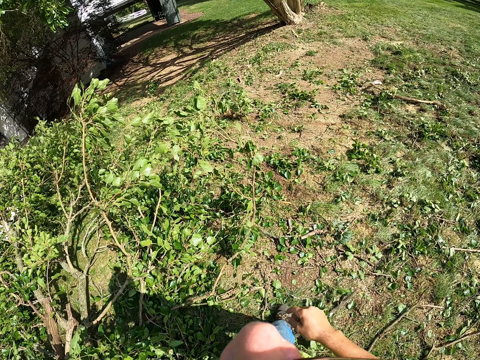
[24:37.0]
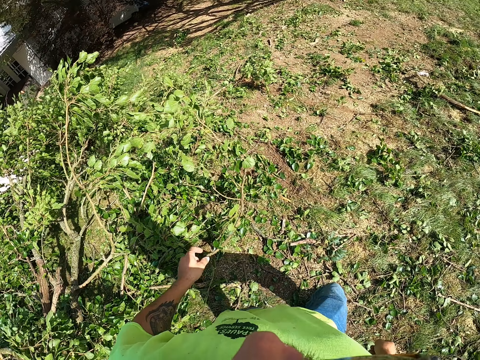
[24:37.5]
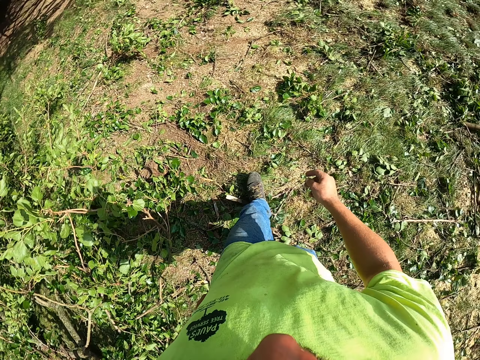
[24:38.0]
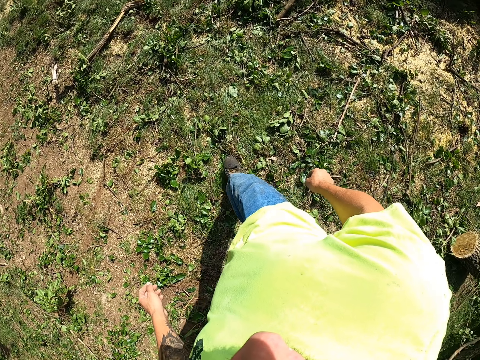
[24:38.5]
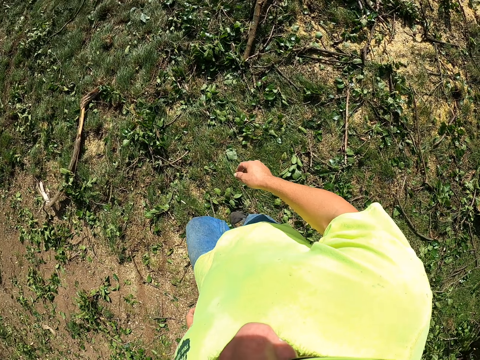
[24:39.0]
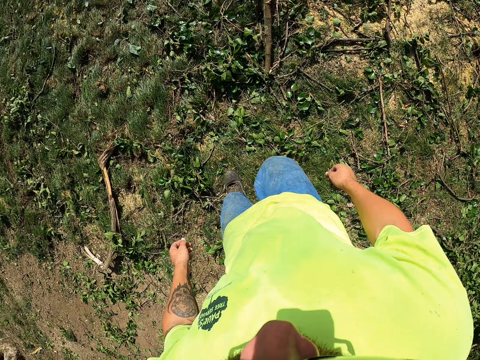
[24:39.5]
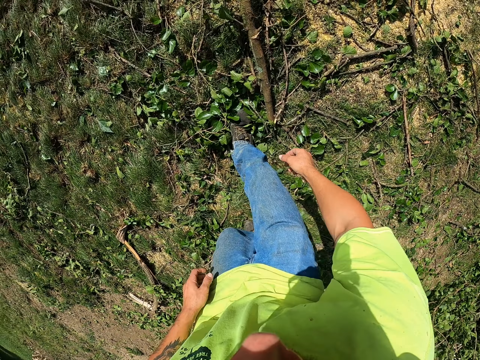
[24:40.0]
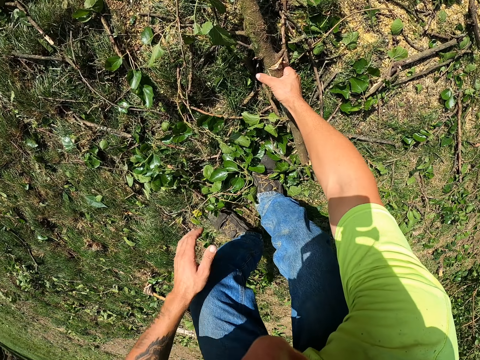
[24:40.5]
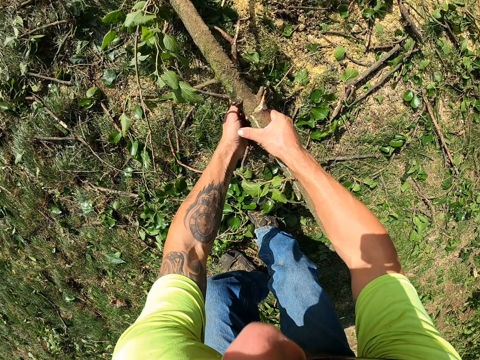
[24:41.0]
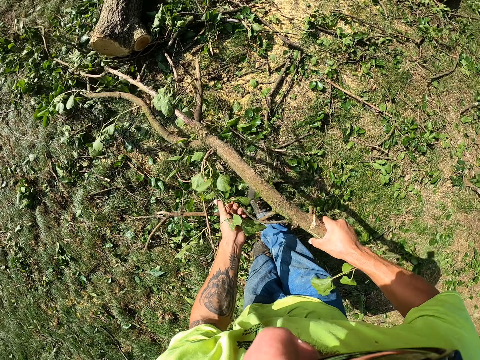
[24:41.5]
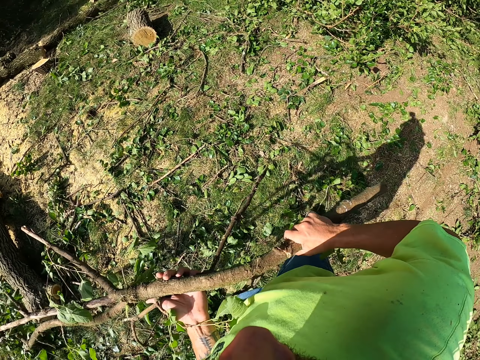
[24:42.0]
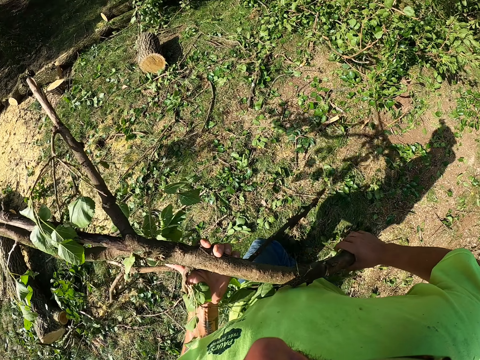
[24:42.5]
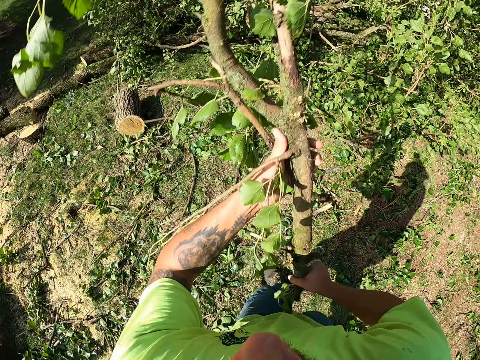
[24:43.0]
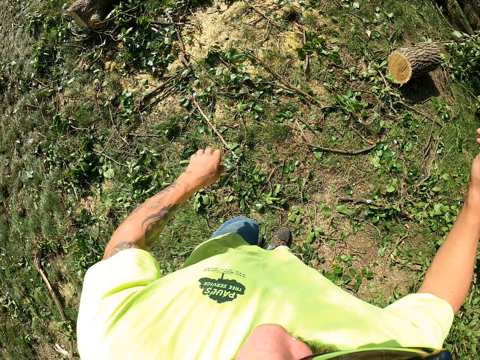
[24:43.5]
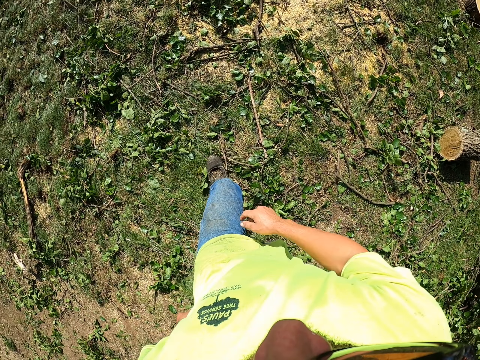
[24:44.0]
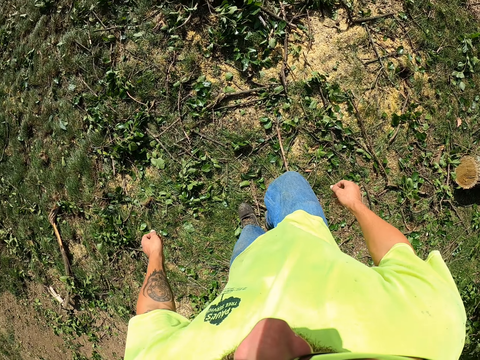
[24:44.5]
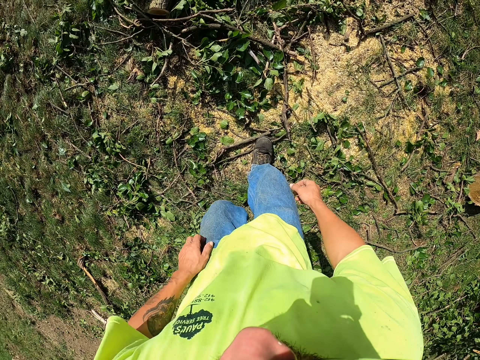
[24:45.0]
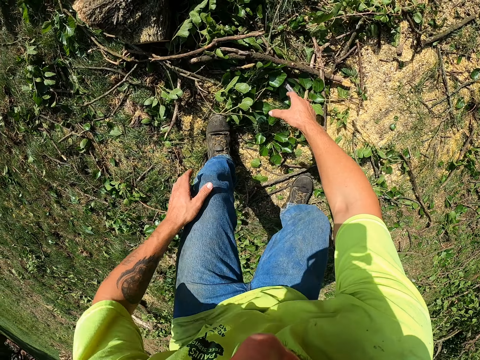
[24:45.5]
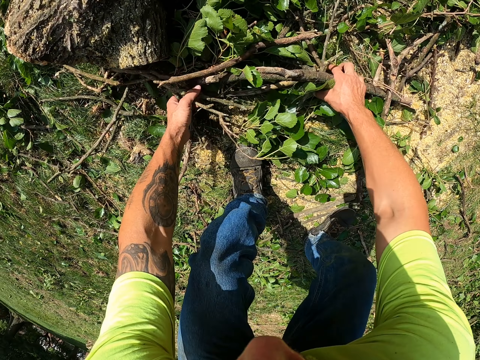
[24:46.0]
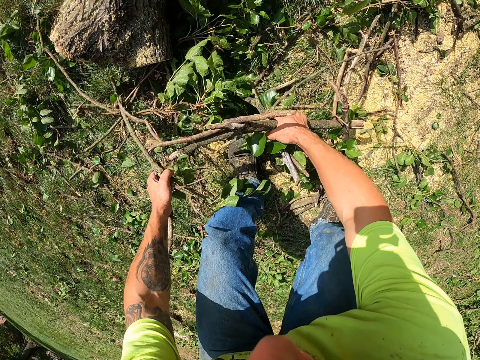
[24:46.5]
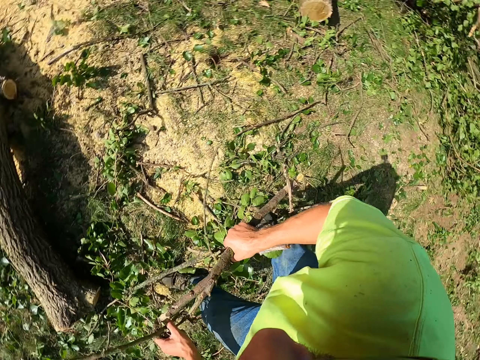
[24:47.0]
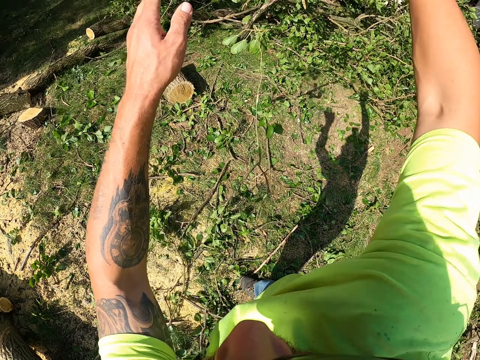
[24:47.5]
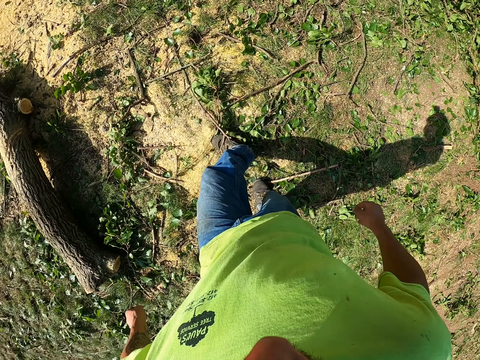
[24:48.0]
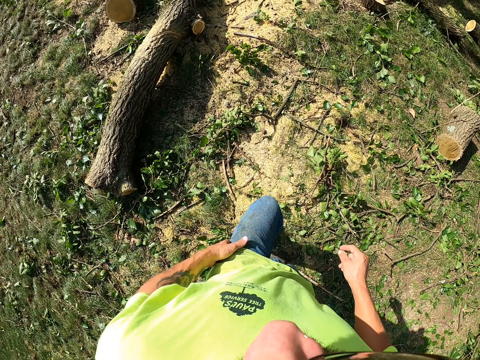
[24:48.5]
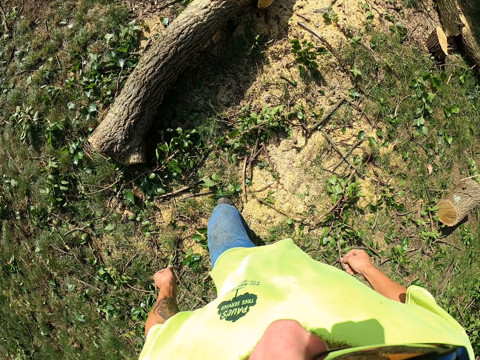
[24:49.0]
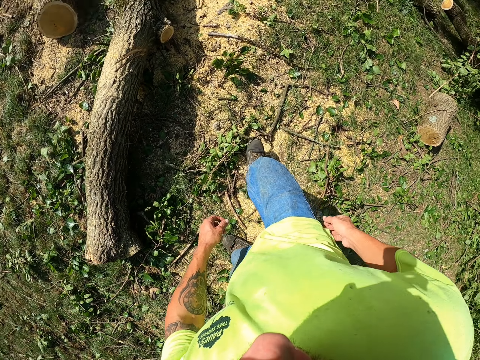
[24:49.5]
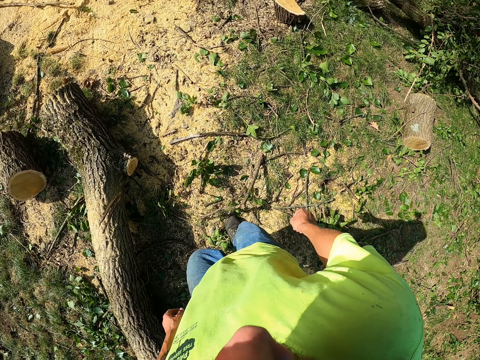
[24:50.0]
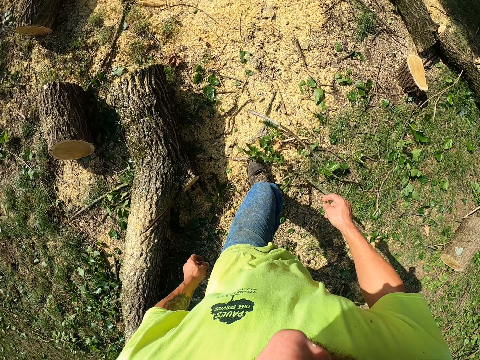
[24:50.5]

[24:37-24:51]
The camera wearer walks in the garden. He pulls a tree branch on the ground with his left hand. He takes the tree branch. He carries the tree branch with both hands. He throws the tree branch with both hands. He picks some tree branches from the ground with both hands. He throws the tree branches away with both hands.

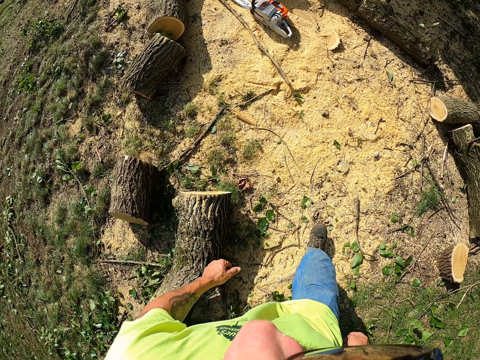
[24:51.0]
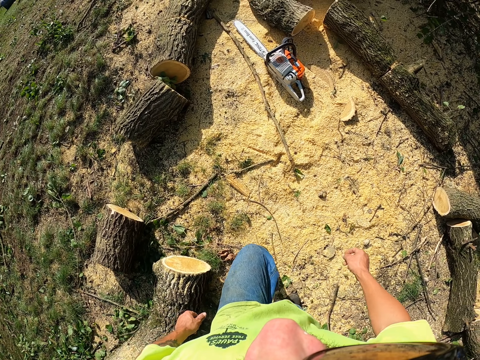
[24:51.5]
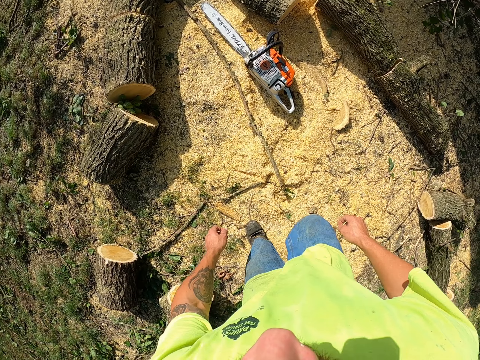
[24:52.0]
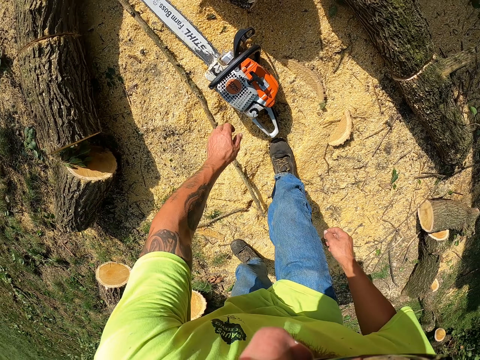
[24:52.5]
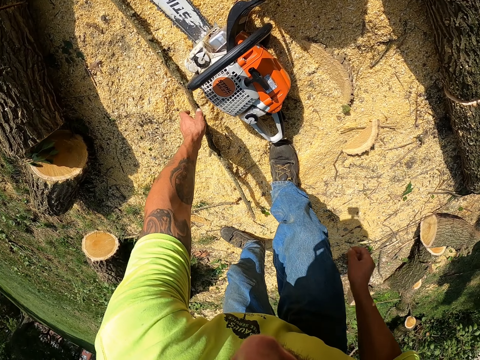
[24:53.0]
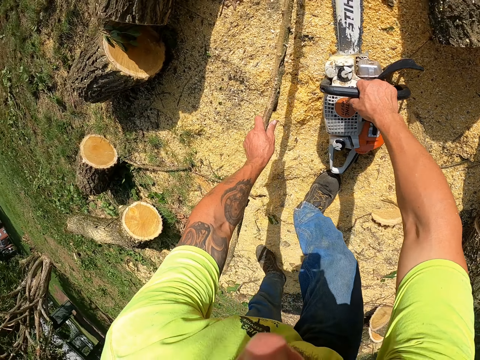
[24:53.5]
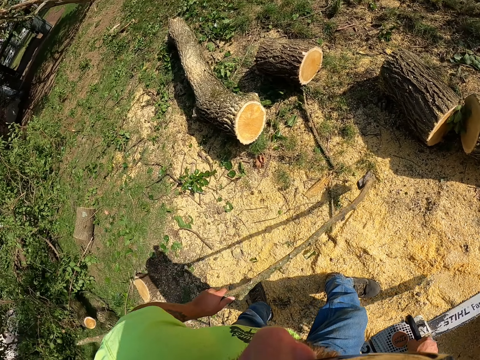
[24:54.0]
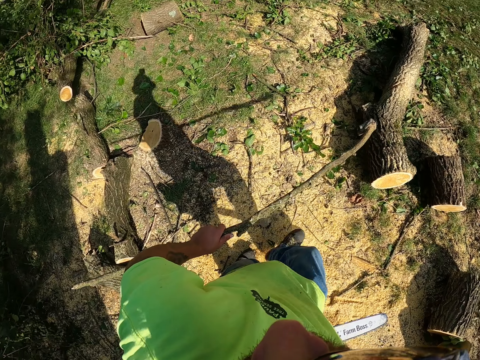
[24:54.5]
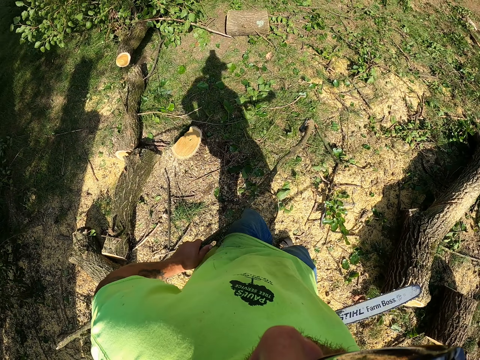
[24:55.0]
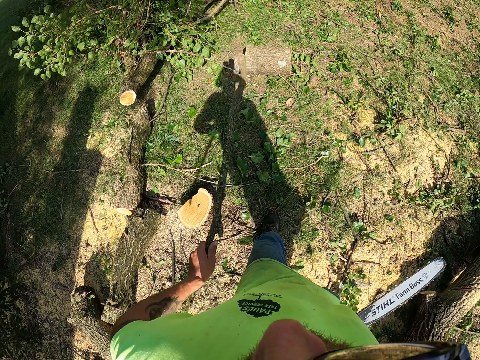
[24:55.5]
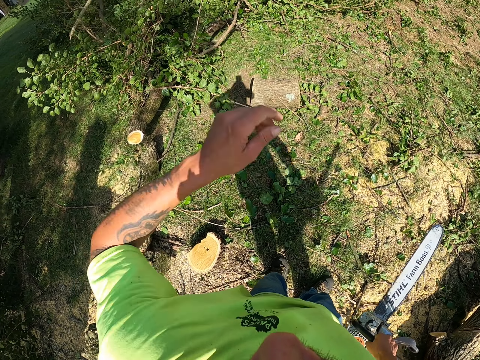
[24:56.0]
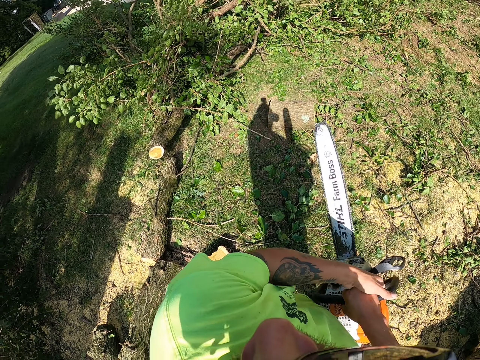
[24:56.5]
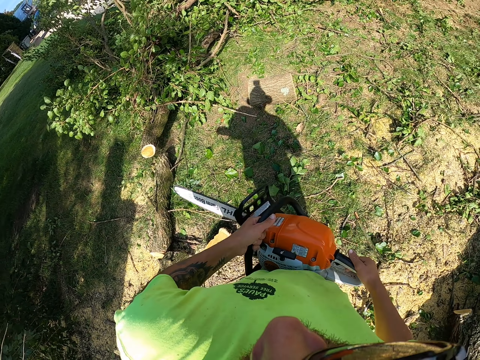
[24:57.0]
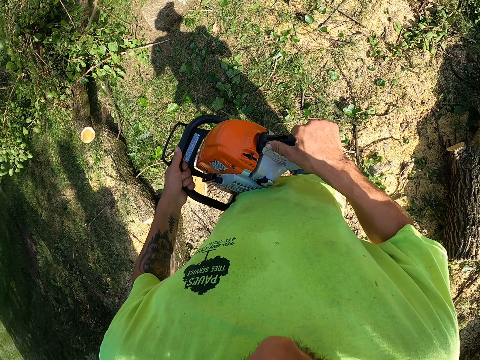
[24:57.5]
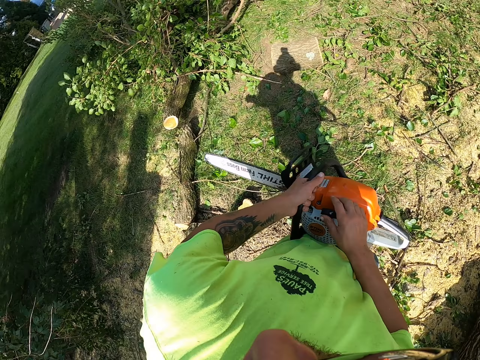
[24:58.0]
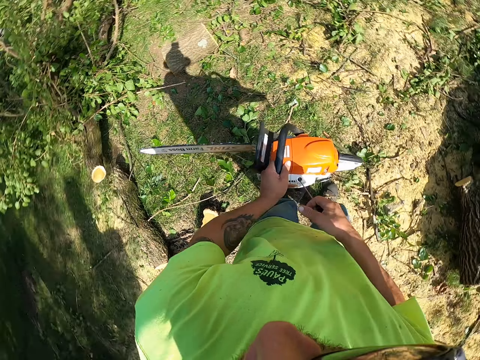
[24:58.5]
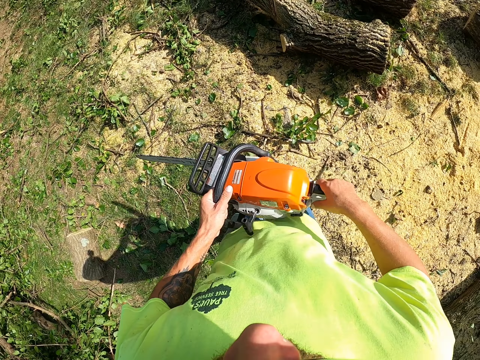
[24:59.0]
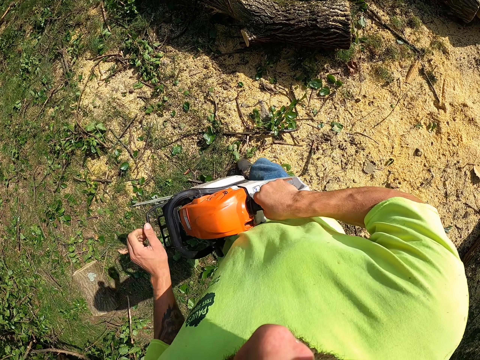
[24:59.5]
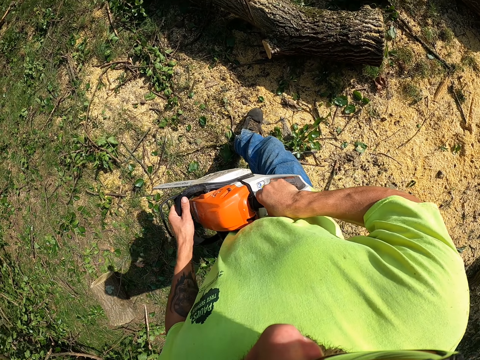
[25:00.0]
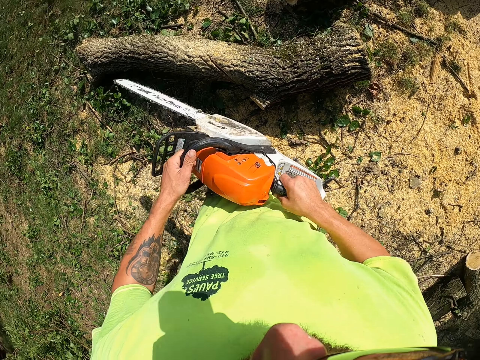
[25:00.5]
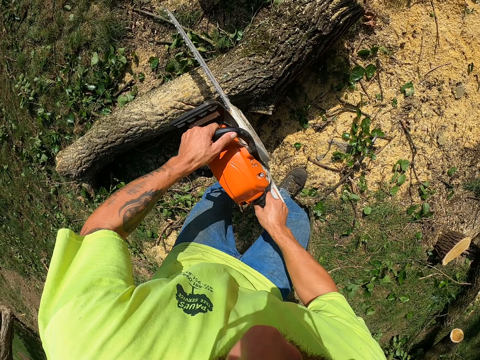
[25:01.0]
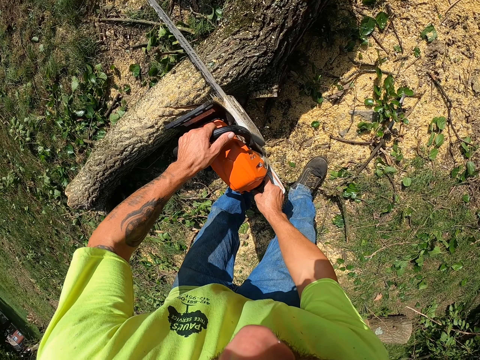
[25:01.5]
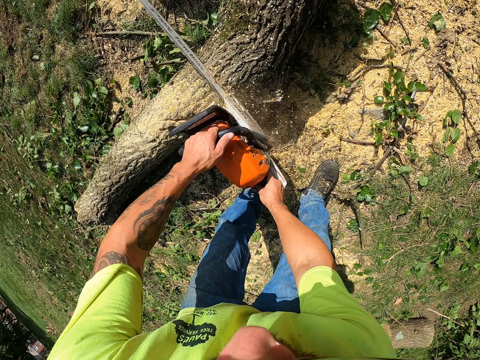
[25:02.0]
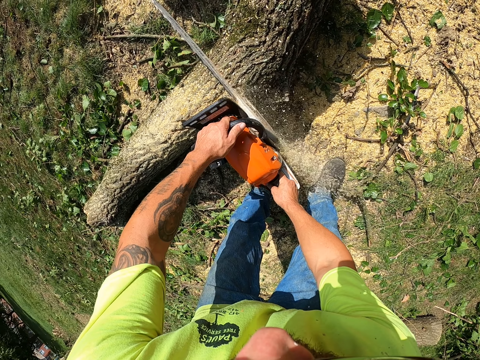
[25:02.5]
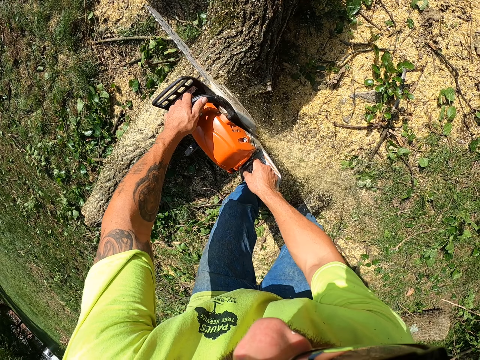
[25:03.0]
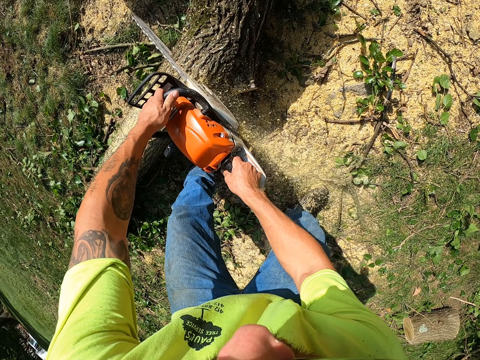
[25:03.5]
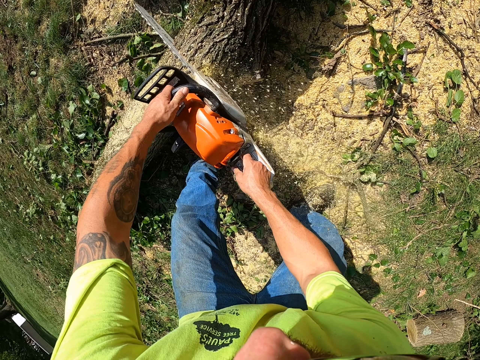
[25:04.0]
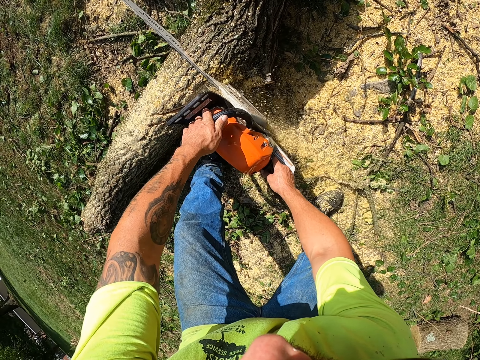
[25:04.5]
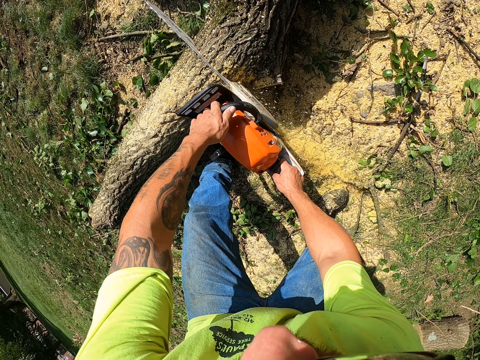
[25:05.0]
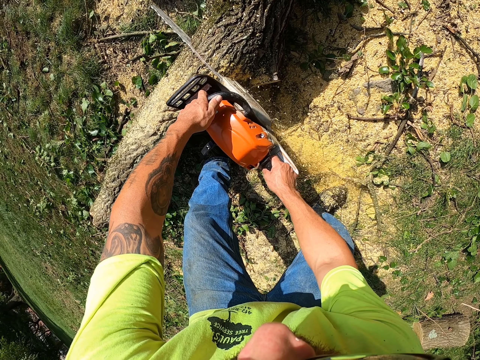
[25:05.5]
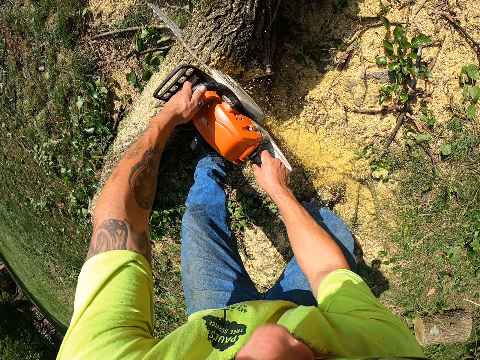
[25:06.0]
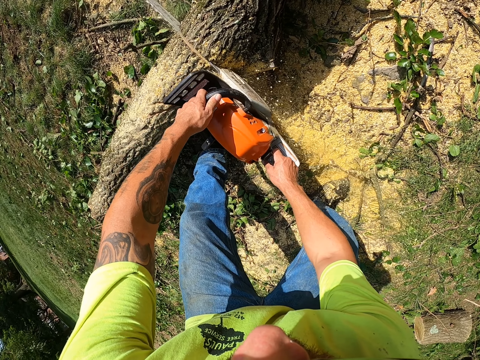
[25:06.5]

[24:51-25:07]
The camera wearer picks a chainsaw from the ground with his right hand. He picks a tree branch from the ground with his left hand. He walks. He throws the tree branch with his left hand. He holds the branch with both hands. He turns on the chainsaw with his right hand. He flips a switch on the chainsaw with his left hand. He cuts a log of wood on the ground with the chainsaw in both hands.
